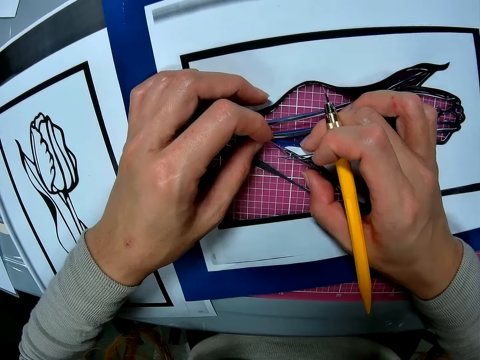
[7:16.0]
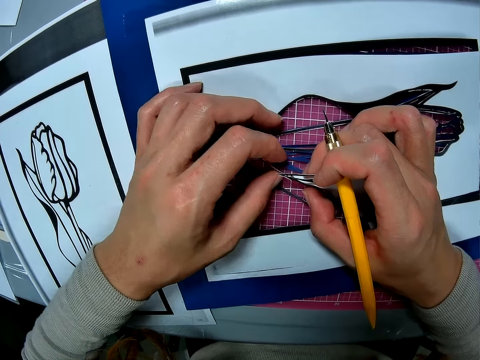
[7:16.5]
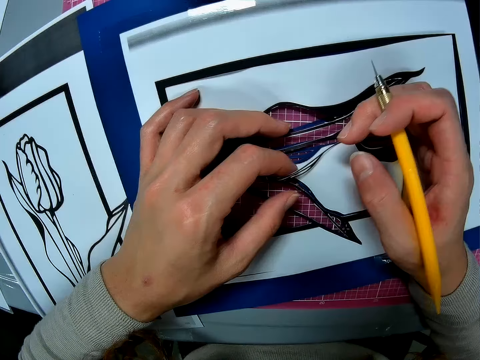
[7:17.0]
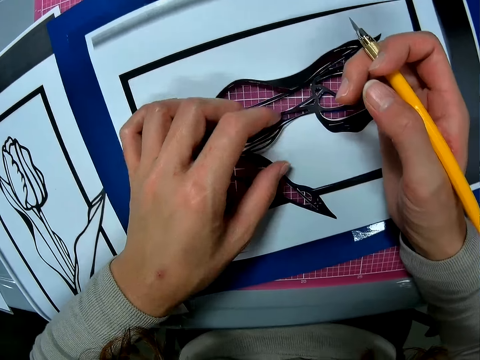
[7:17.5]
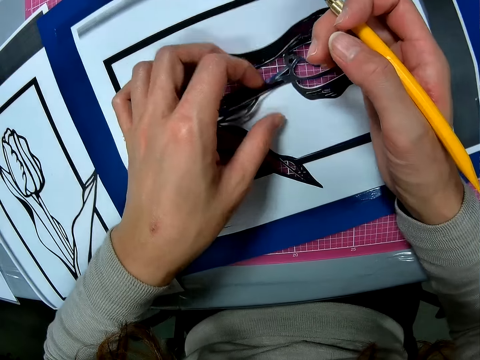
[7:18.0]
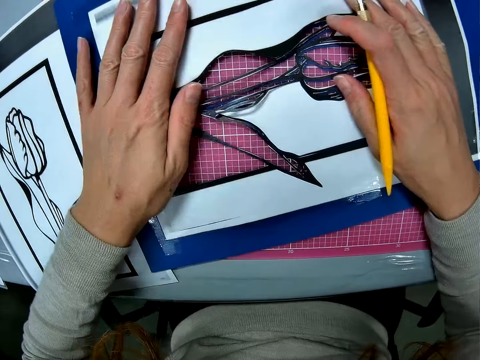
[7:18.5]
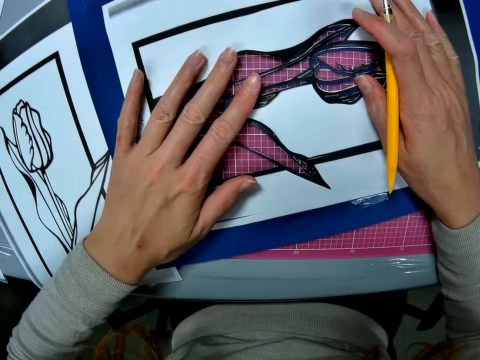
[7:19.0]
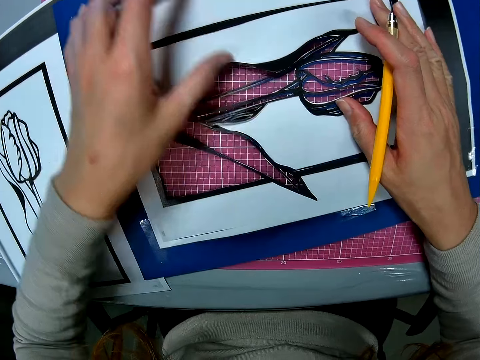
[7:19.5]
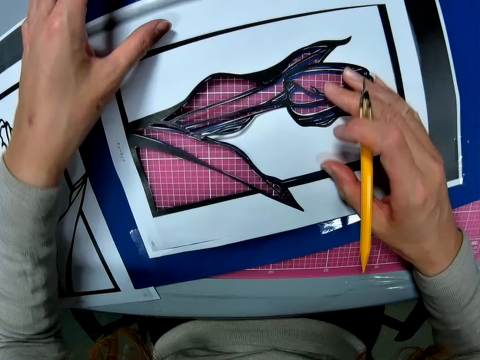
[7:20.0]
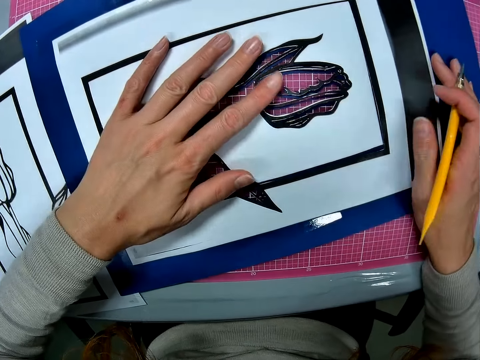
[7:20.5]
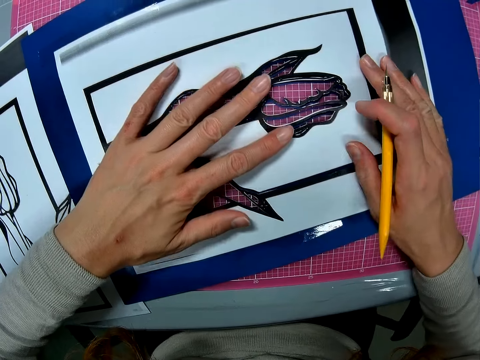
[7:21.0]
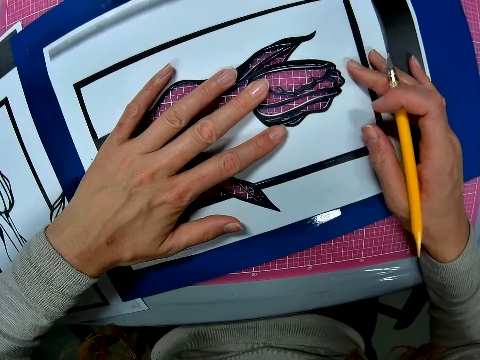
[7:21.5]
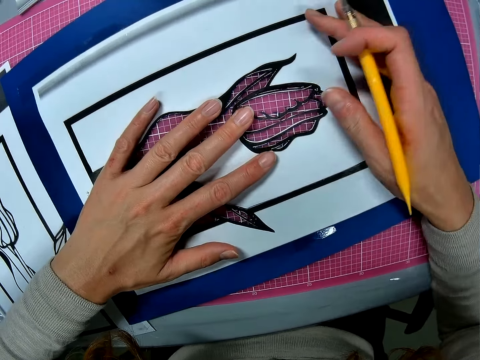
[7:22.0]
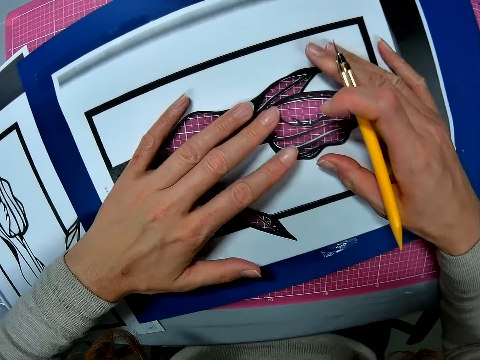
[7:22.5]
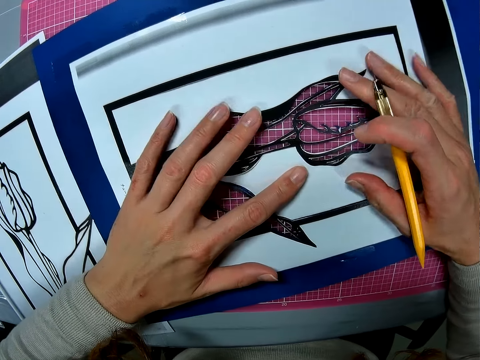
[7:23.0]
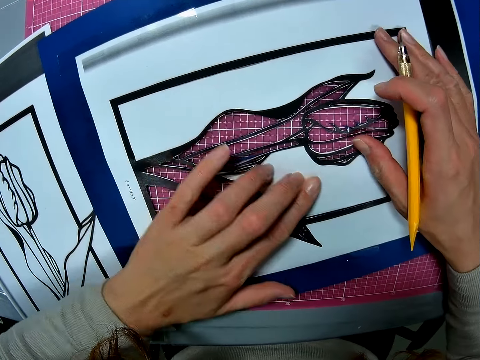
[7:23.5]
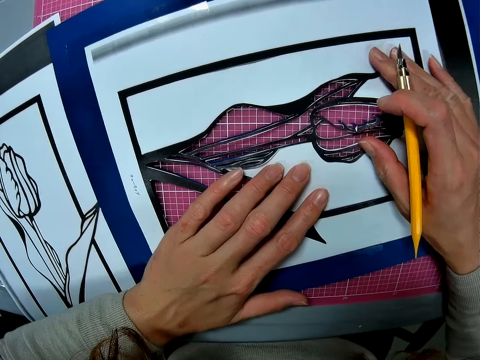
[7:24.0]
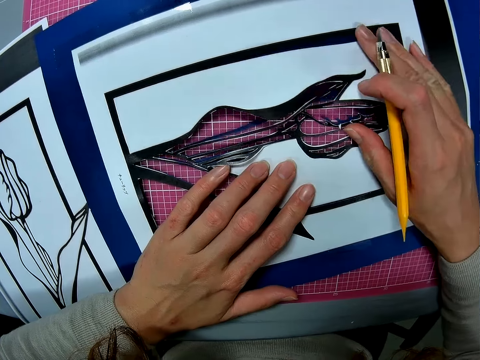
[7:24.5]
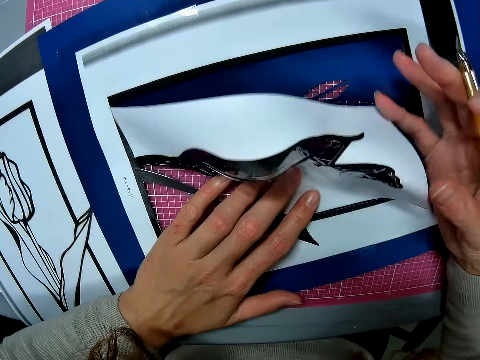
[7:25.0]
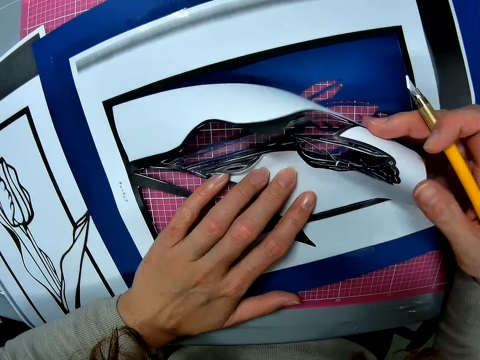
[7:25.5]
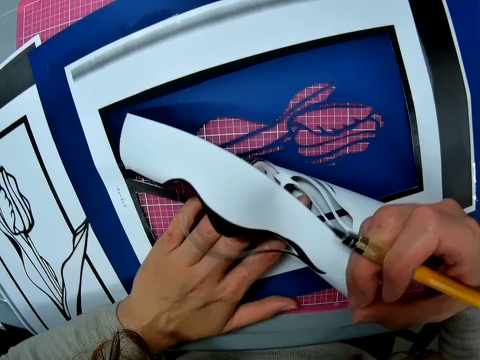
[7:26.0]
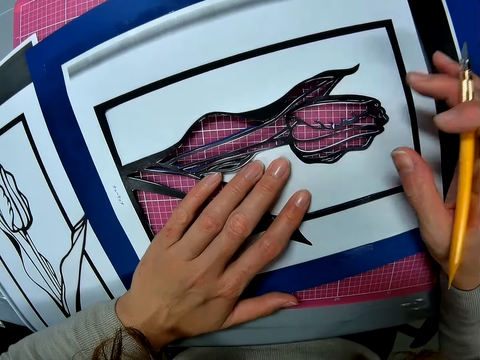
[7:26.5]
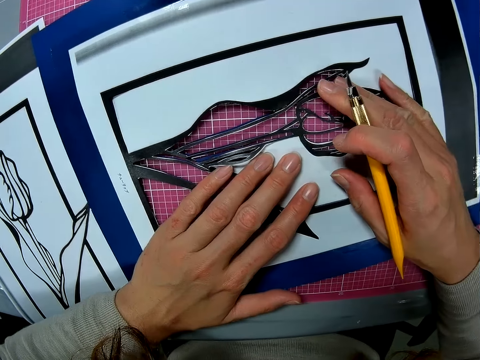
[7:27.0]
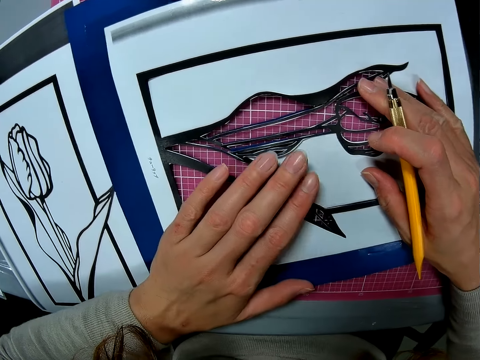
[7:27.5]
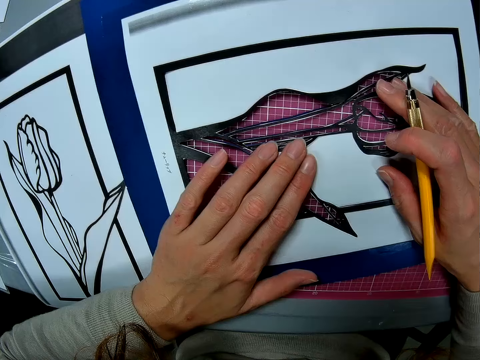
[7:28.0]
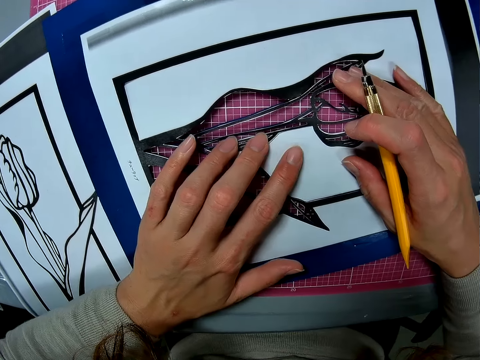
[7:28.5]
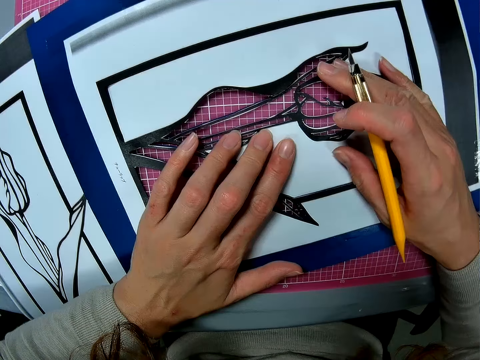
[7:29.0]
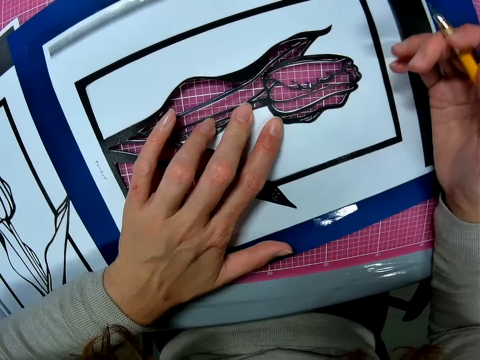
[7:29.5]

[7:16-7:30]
The camera wearer spreads the paper cutting sketch. They hold the paper with both hands. They flip the paper cutting sketch. They drop the paper cutting sketch. They hold the paper sketch with both hands.

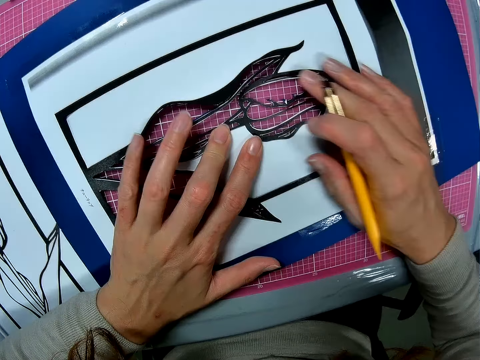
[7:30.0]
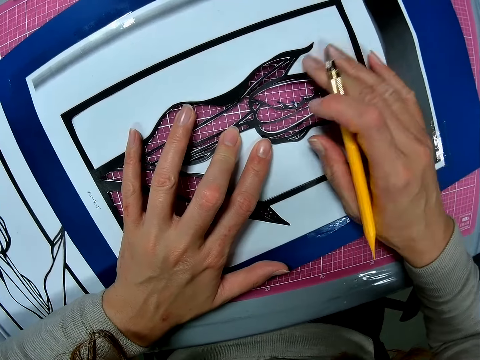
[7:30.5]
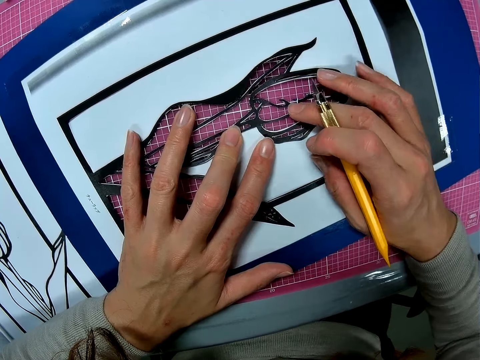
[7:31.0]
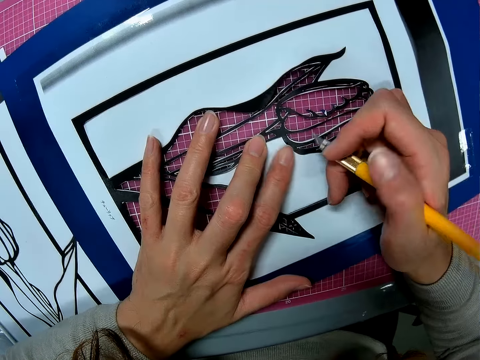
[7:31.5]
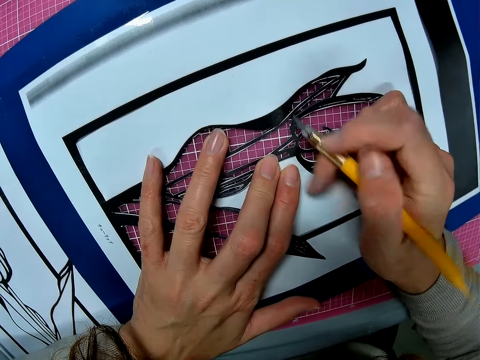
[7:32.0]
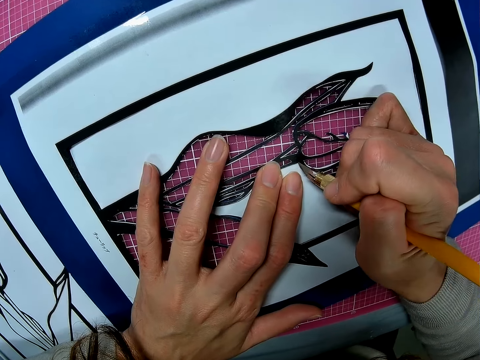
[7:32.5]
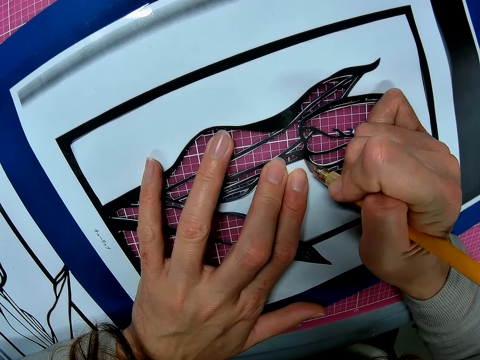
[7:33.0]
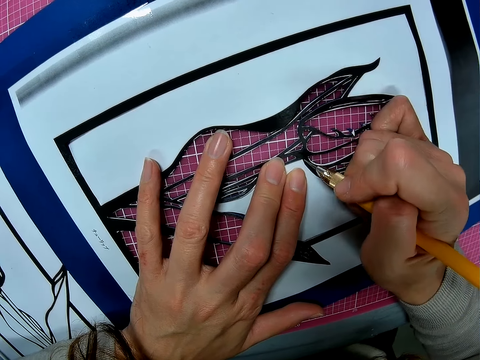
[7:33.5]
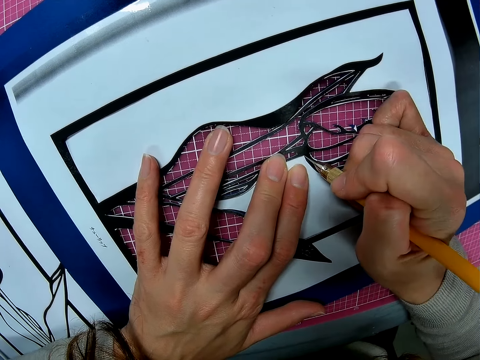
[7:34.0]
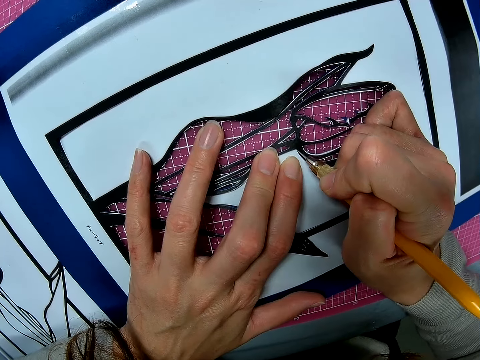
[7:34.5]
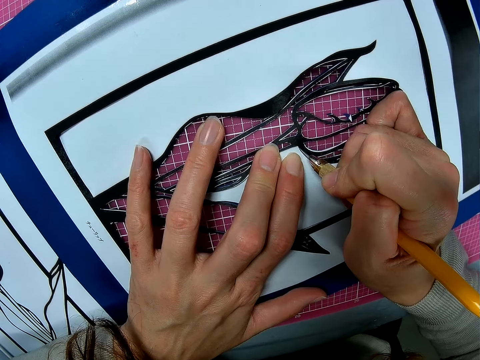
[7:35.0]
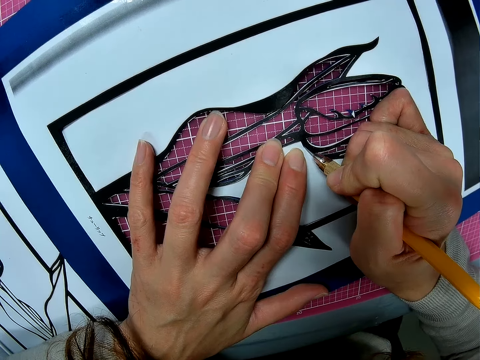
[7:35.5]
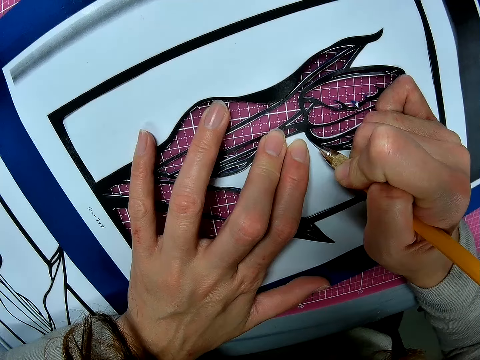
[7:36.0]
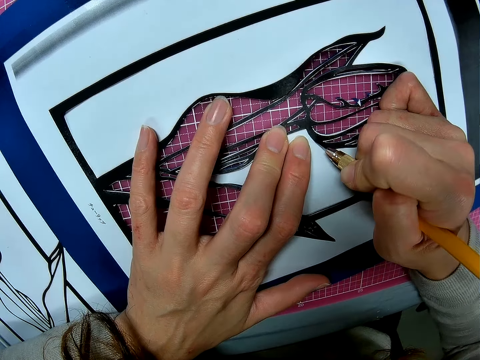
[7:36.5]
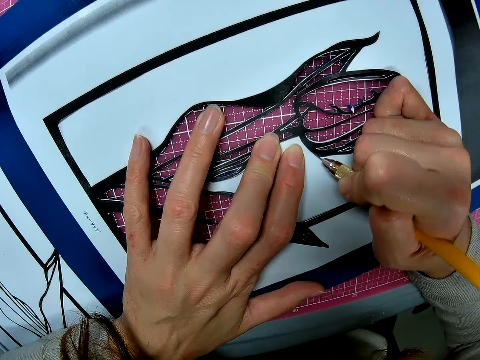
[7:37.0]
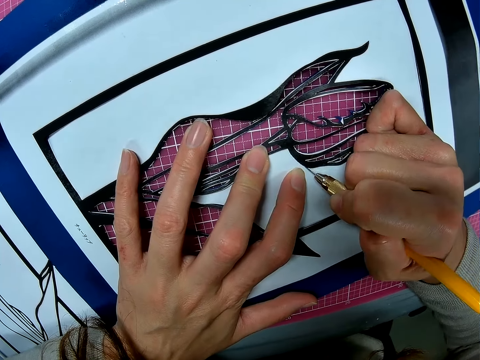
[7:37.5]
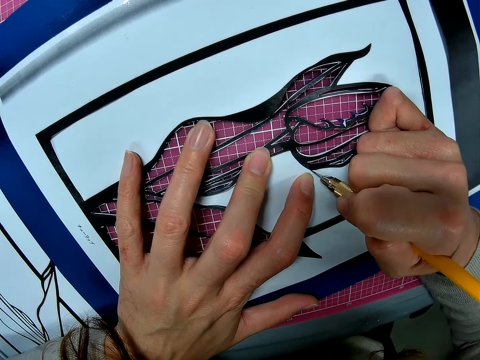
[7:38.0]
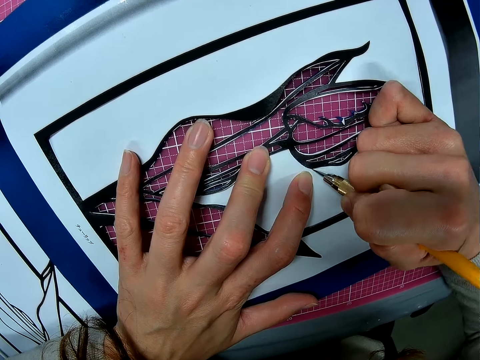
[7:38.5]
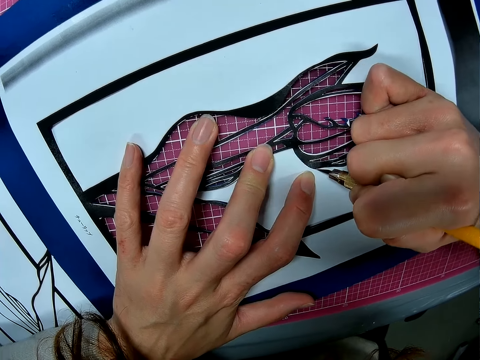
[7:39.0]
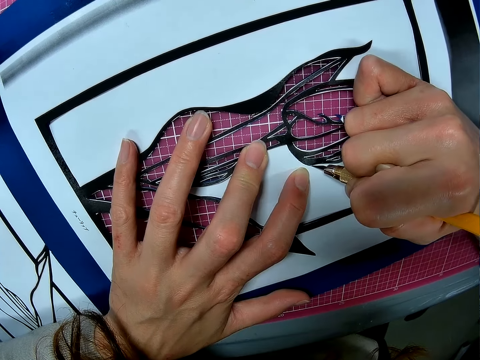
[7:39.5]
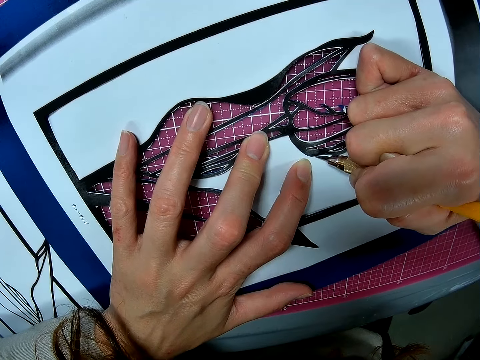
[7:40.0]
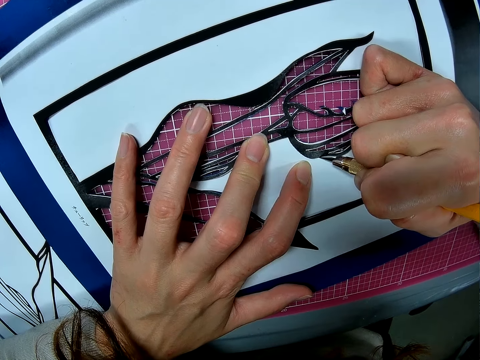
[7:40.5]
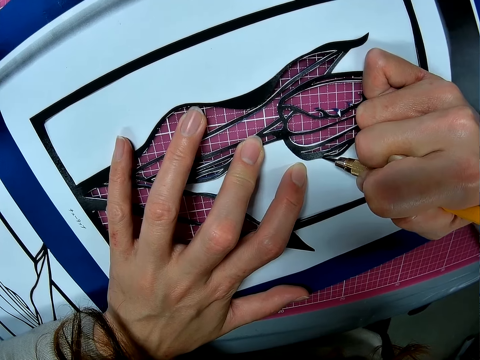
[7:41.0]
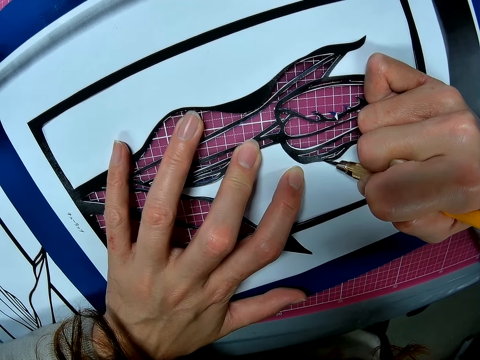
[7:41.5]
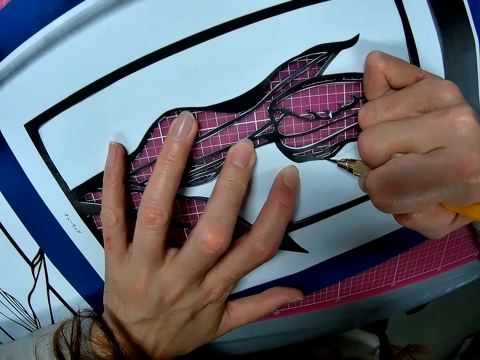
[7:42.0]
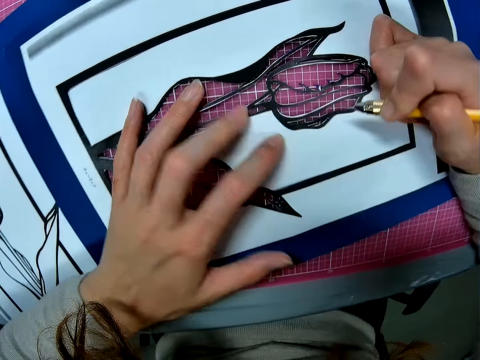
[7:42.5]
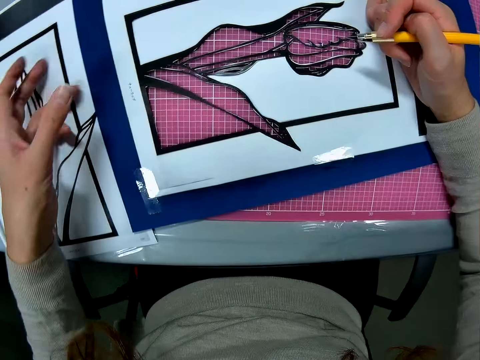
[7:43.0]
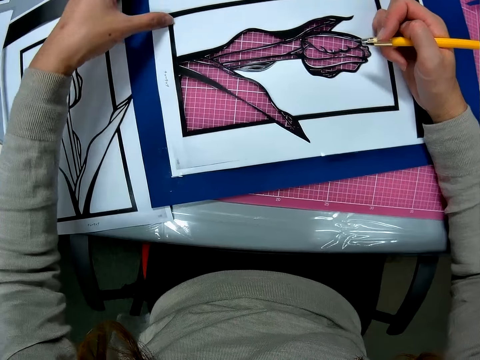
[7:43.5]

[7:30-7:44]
The camera wearer aligns the paper cutting sketch. They cut the paper with a craft knife.
